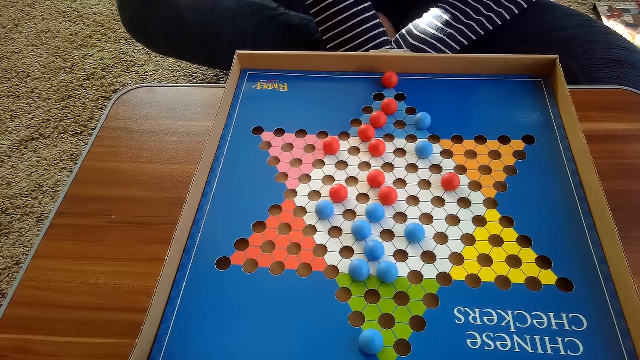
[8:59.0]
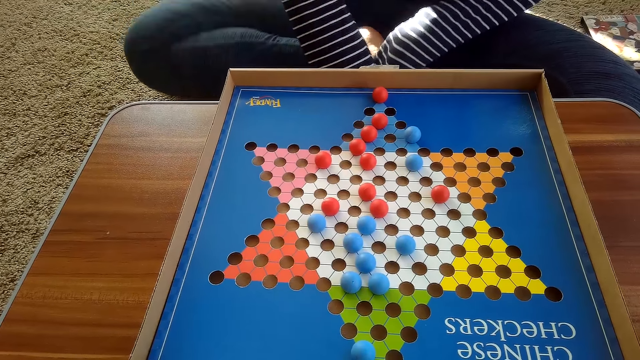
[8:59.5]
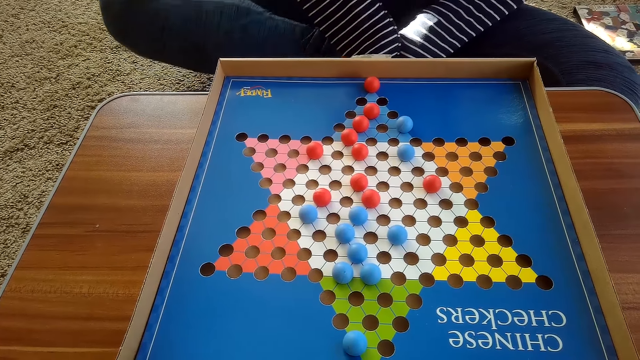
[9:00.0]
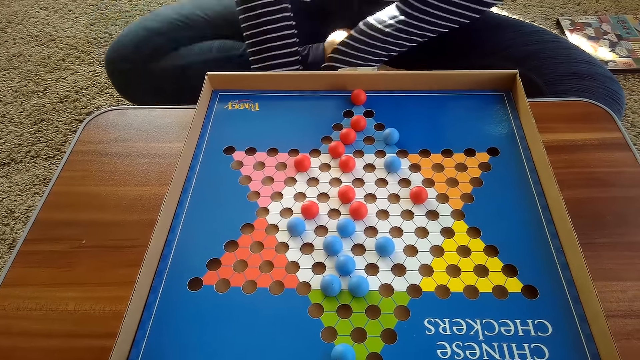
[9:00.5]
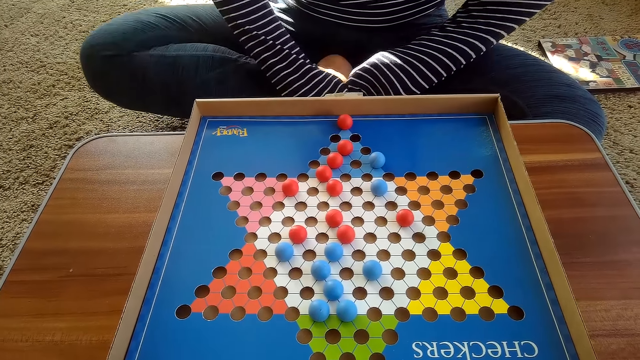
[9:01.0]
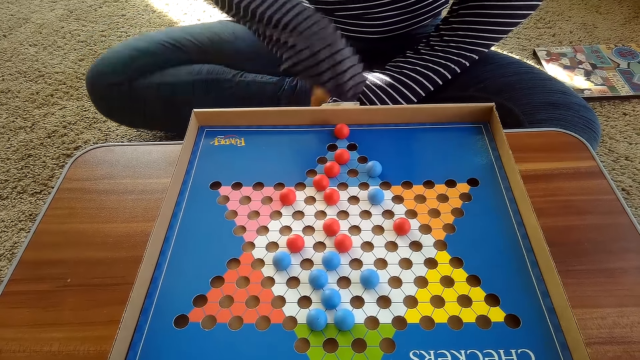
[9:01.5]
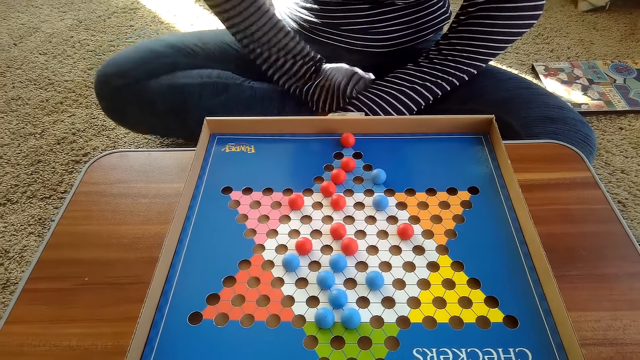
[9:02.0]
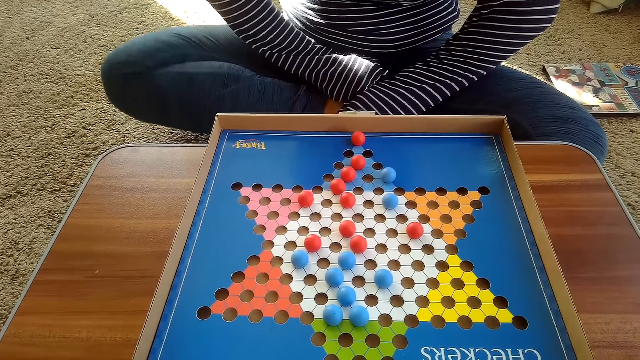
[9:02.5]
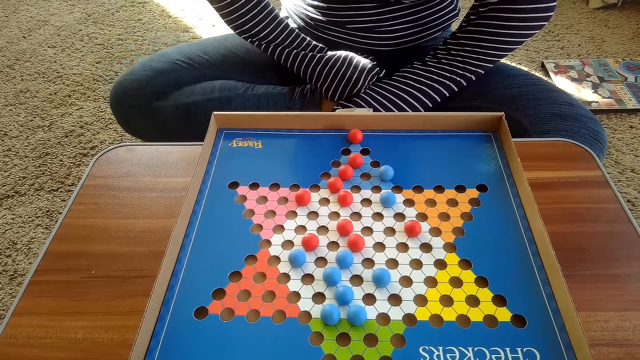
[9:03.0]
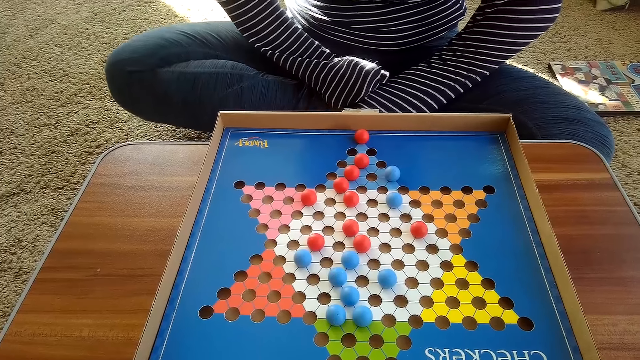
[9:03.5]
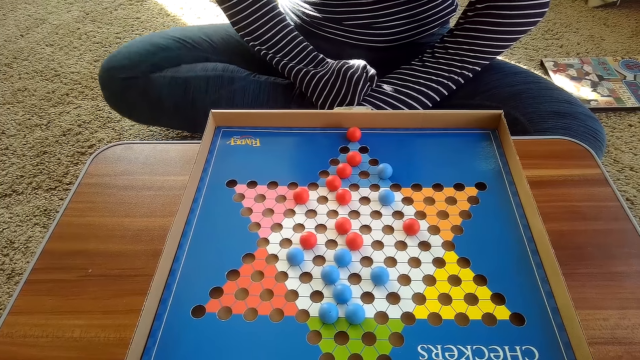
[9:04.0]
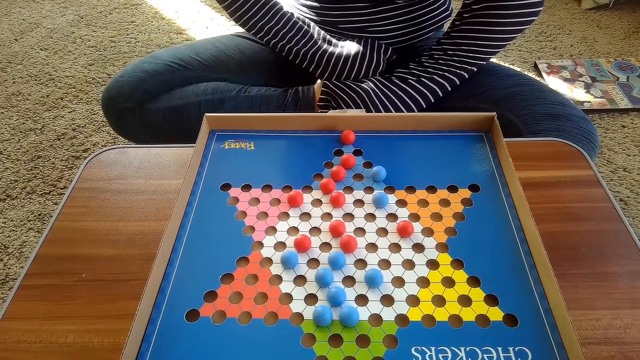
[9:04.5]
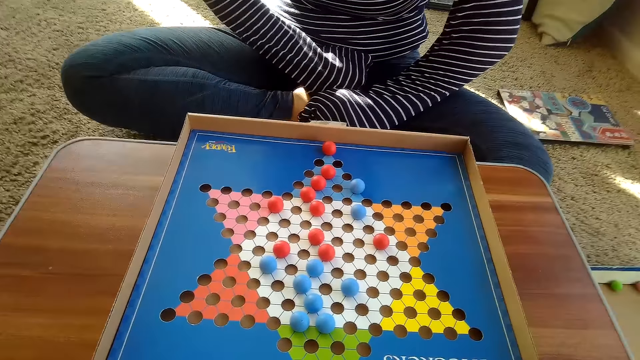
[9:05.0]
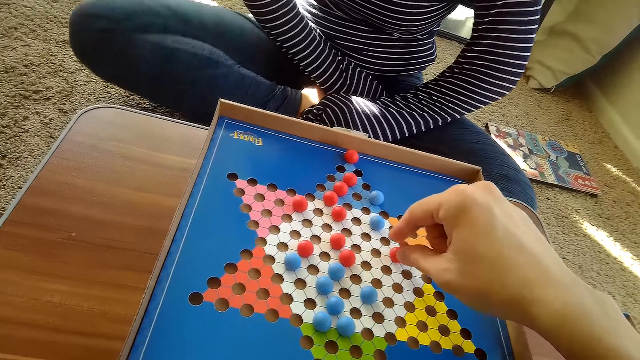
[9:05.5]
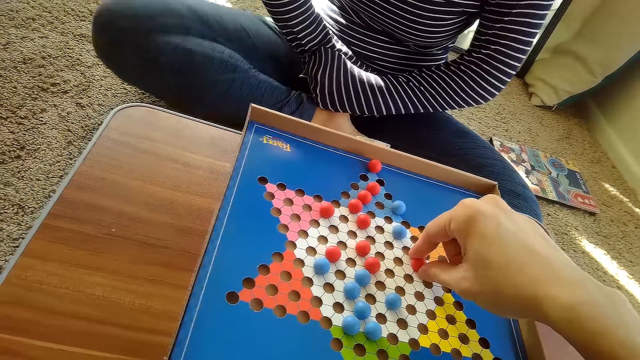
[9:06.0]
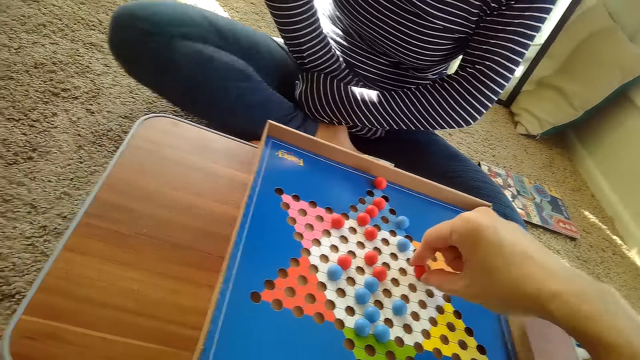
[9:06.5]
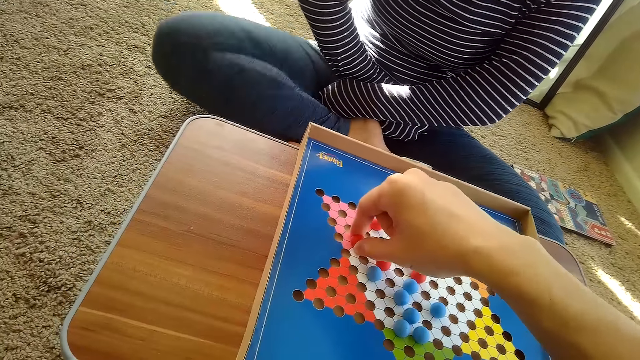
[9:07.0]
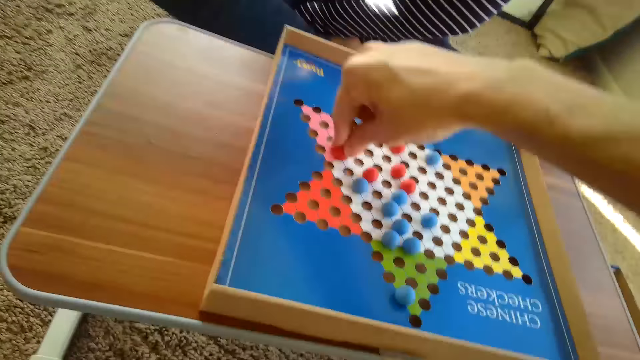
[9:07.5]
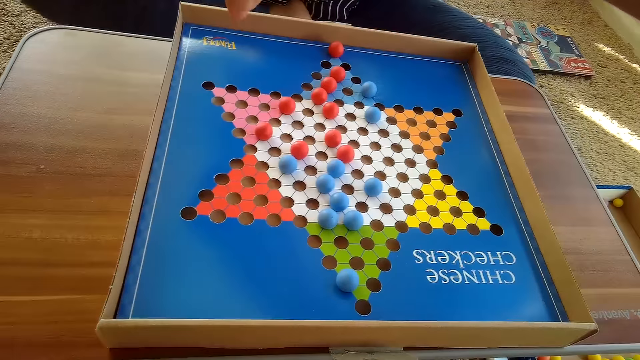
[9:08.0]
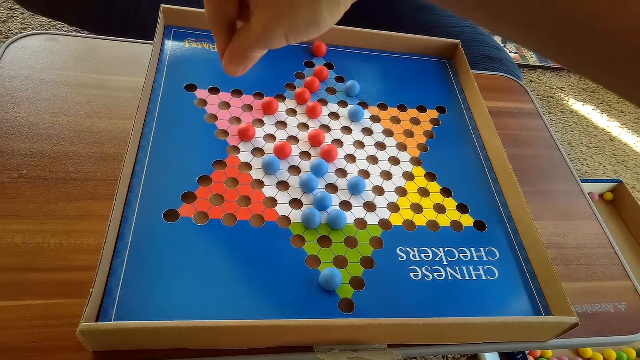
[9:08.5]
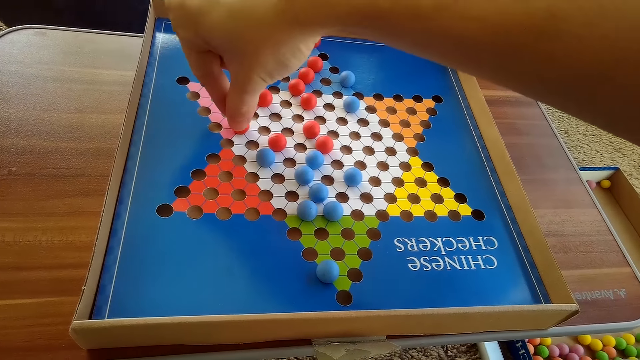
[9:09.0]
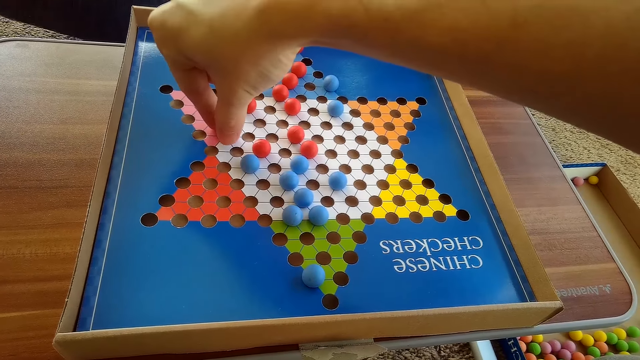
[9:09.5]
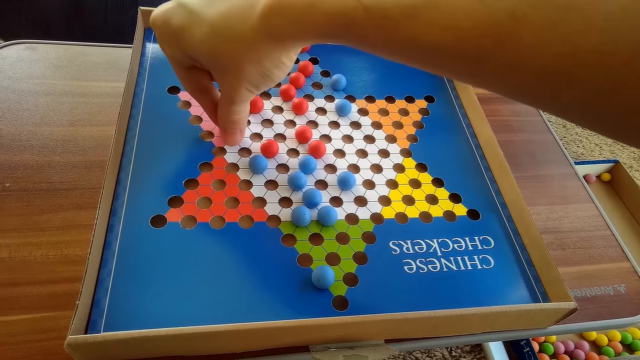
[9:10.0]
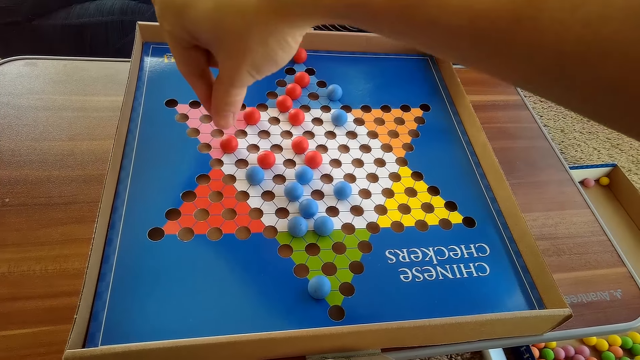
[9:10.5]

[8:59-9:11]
The camera wearer moves another red Chinese checkers ball on the Chinese checkers board on the table with his right hand.

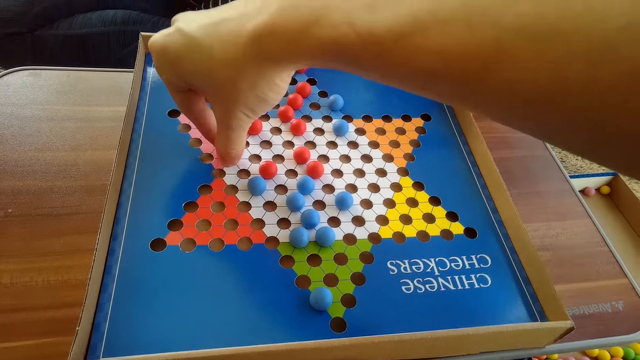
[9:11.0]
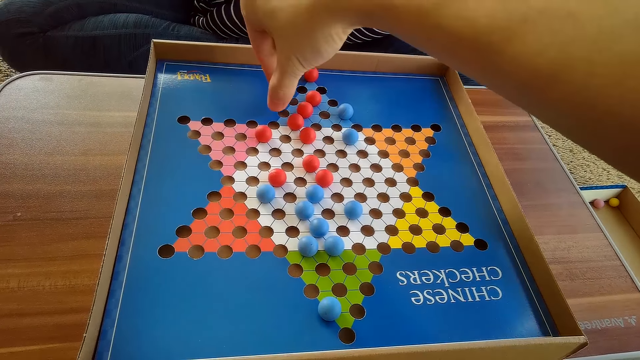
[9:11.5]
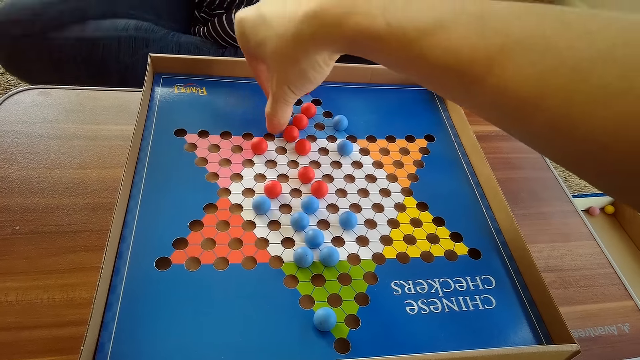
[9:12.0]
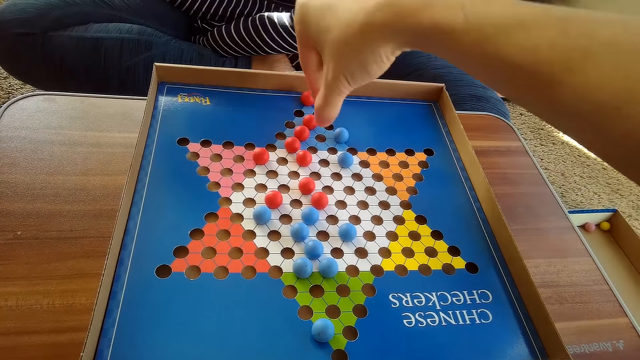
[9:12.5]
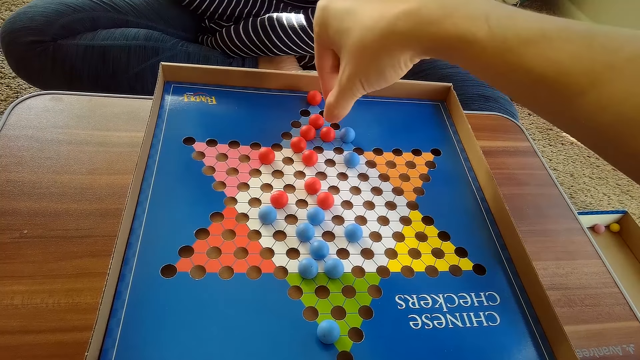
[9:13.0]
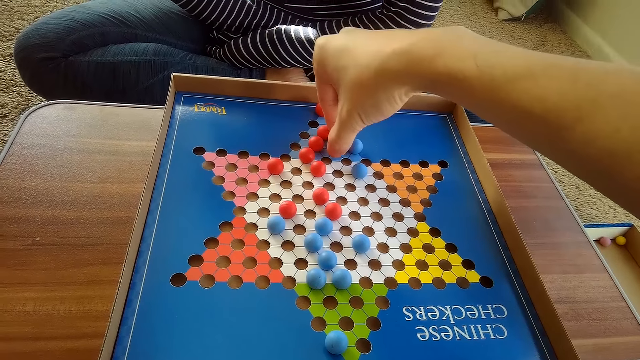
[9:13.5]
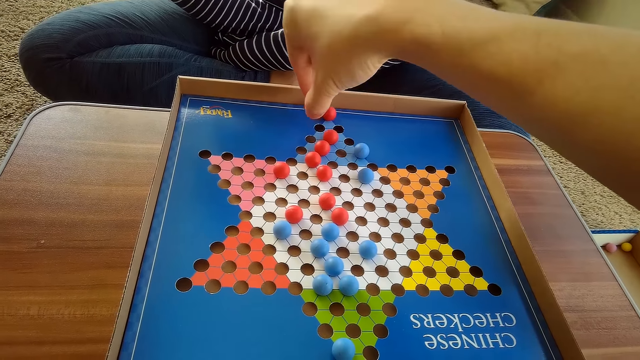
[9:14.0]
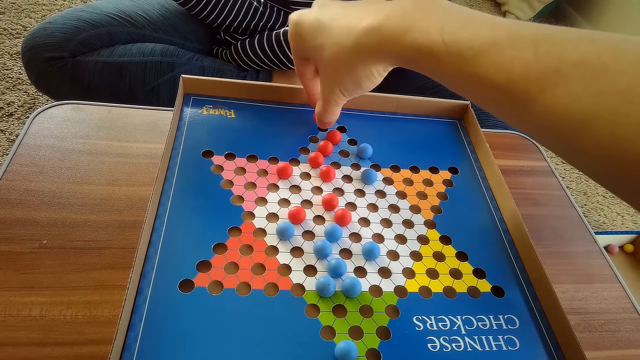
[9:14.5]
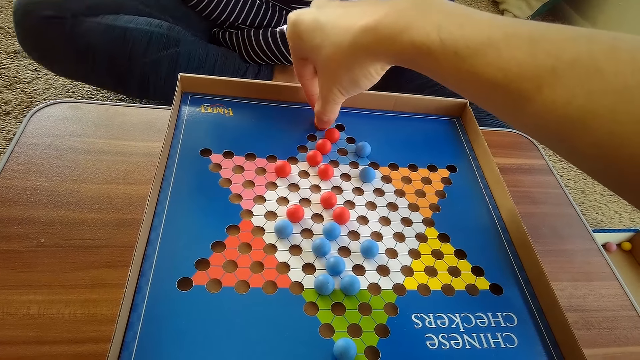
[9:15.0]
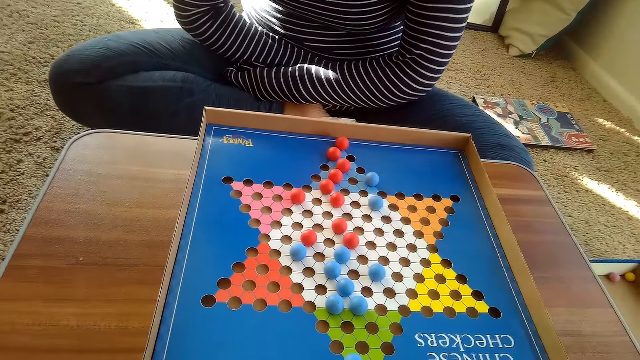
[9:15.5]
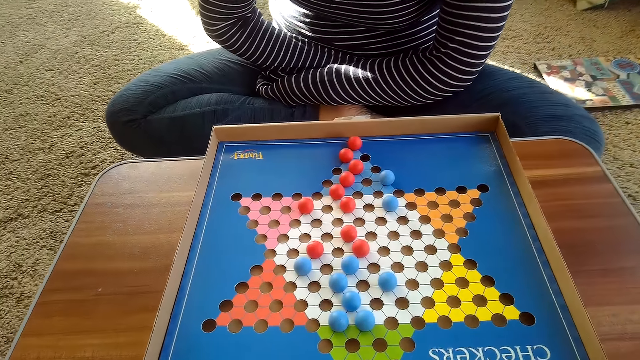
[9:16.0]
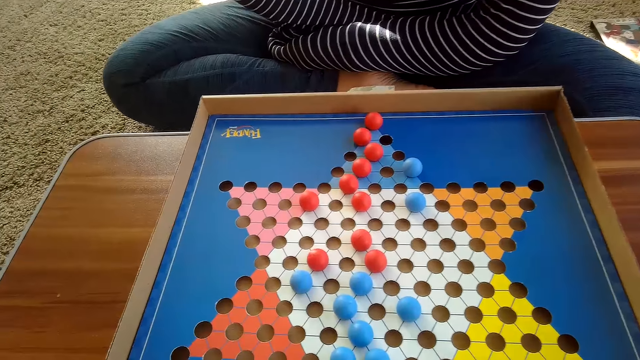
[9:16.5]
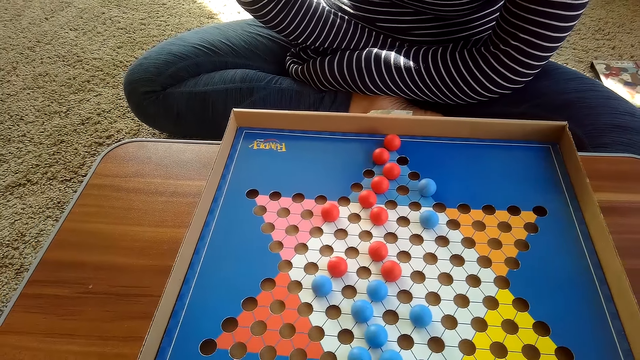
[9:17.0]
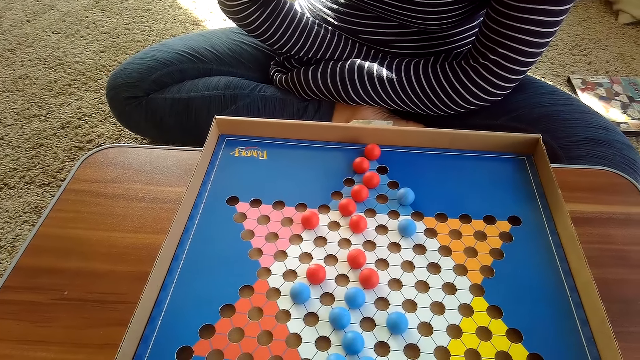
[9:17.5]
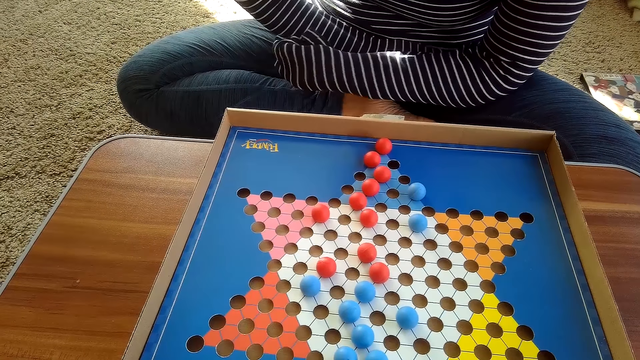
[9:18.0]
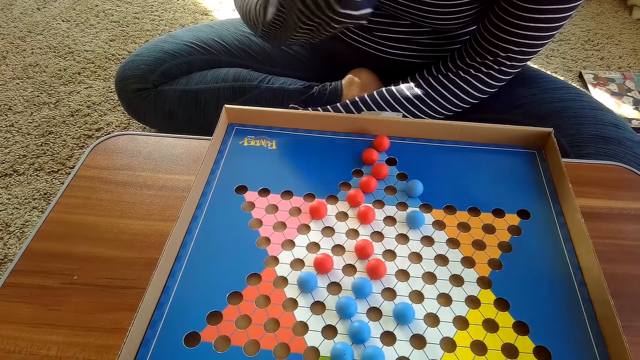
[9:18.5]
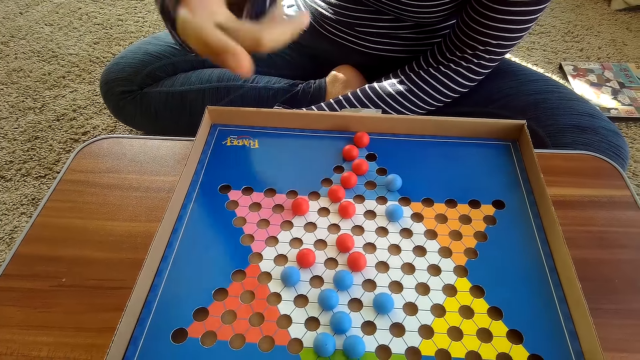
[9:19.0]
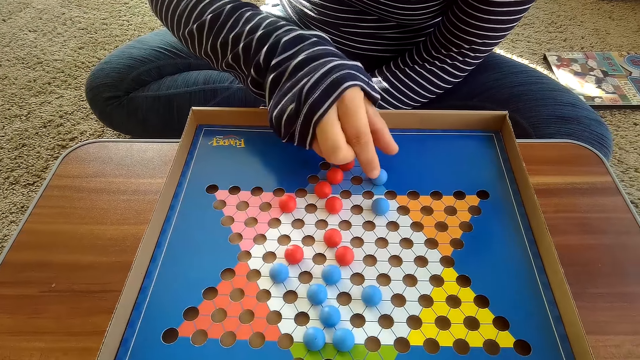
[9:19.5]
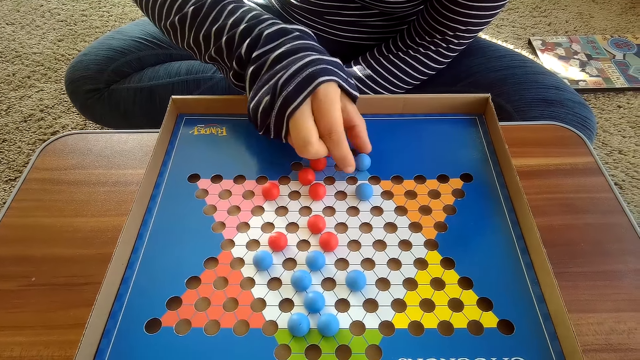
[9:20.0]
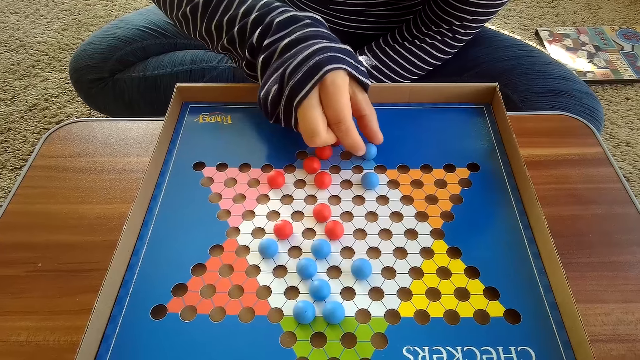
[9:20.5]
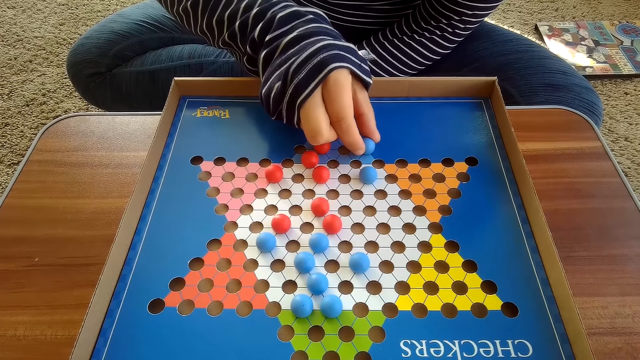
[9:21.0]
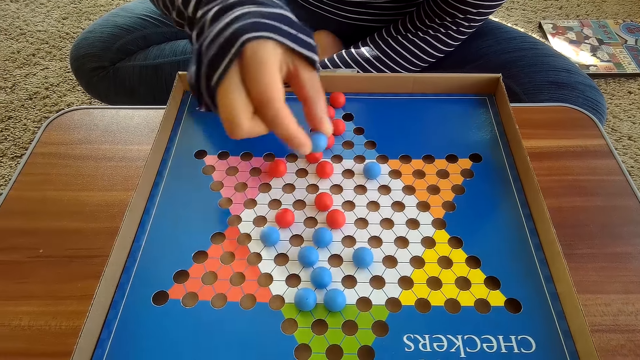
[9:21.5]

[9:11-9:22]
A woman shakes her leg. The camera wearer looks around. The woman touches a blue Chinese checkers ball on the Chinese checker board with her right hand. She picks up a marble. She moves the blue Chinese checkers ball on the Chinese checker board with her right hand.
